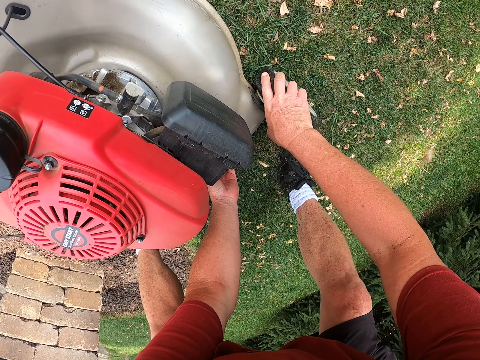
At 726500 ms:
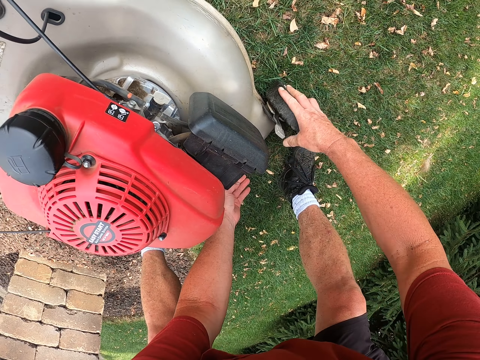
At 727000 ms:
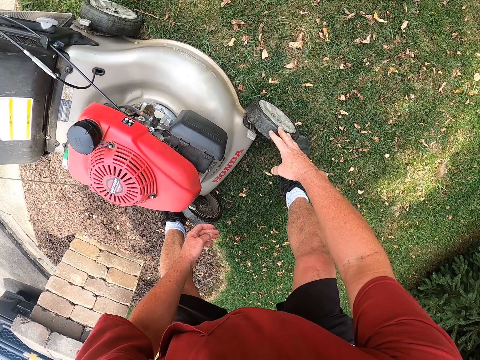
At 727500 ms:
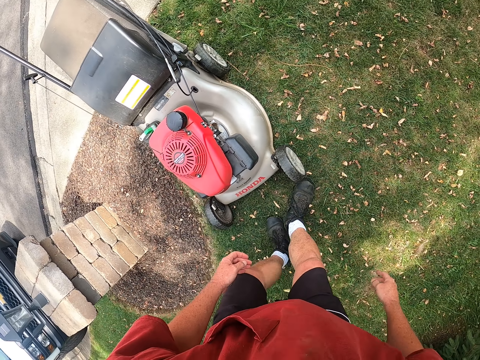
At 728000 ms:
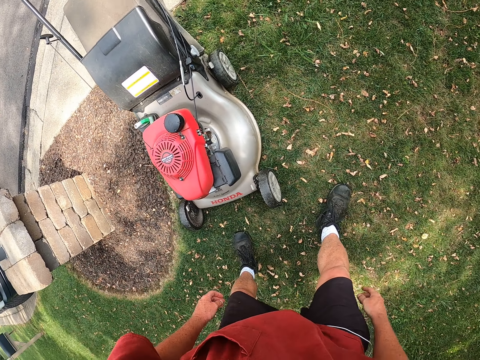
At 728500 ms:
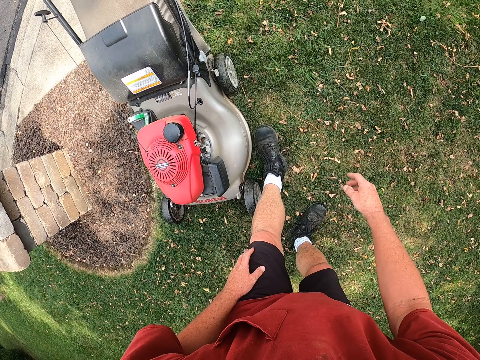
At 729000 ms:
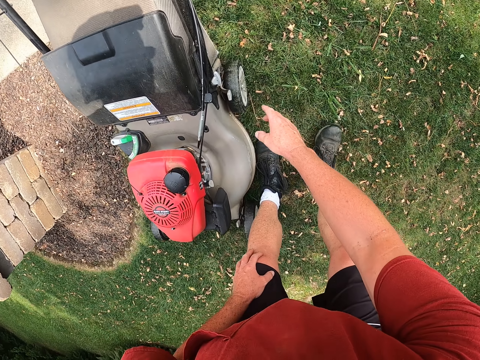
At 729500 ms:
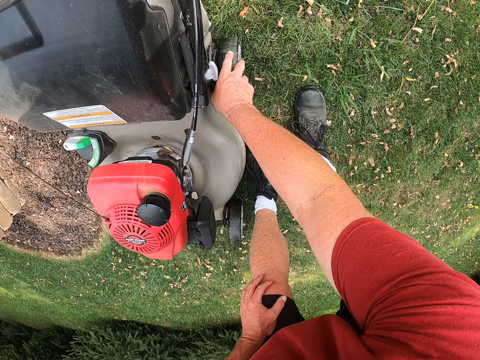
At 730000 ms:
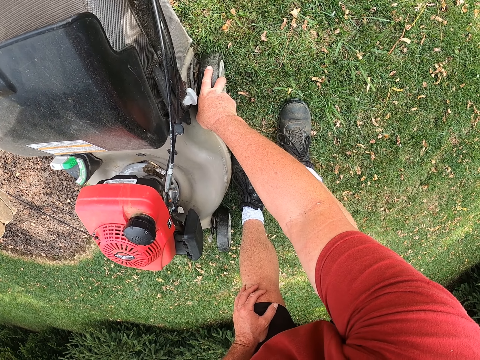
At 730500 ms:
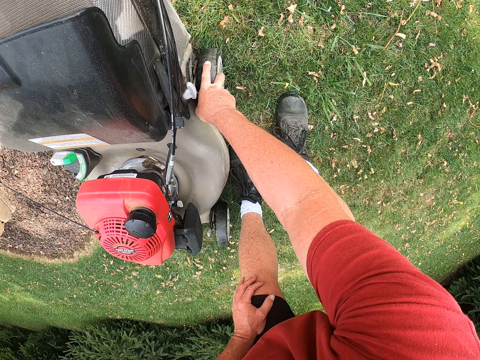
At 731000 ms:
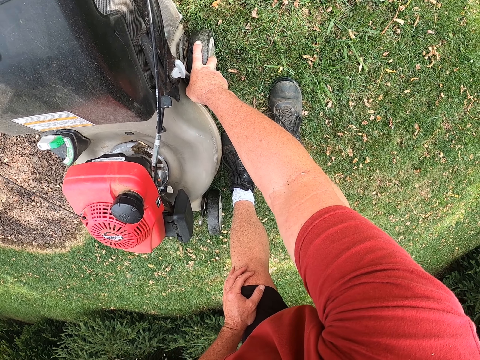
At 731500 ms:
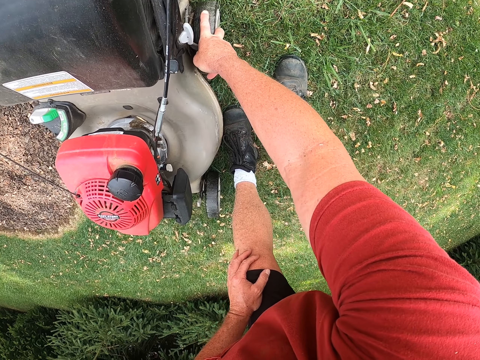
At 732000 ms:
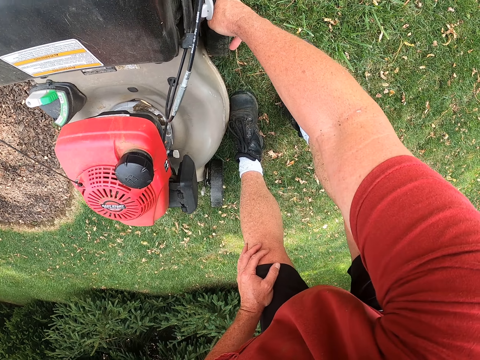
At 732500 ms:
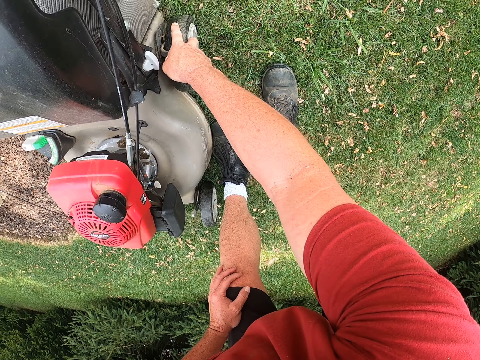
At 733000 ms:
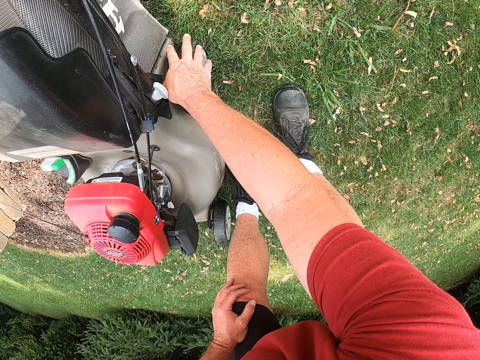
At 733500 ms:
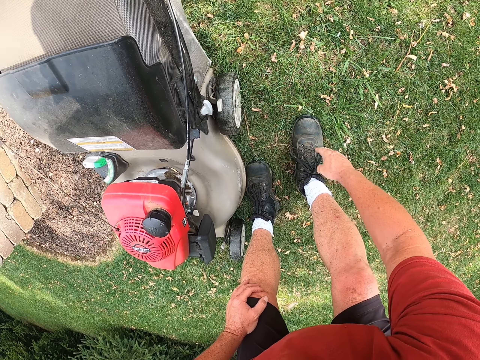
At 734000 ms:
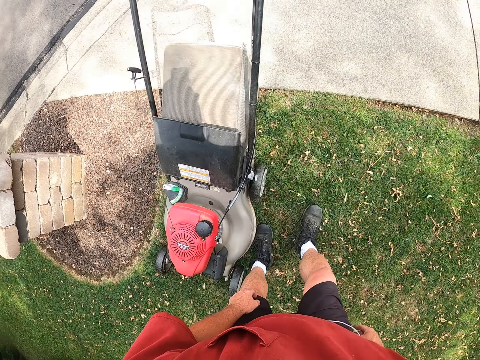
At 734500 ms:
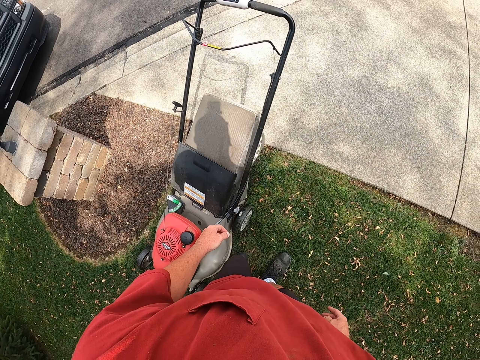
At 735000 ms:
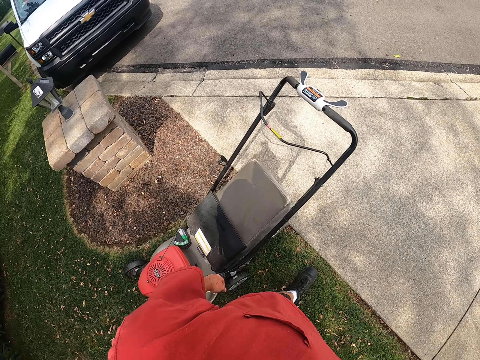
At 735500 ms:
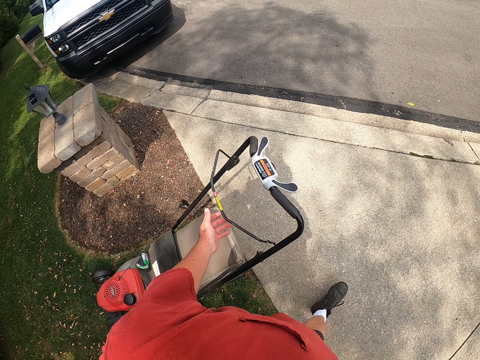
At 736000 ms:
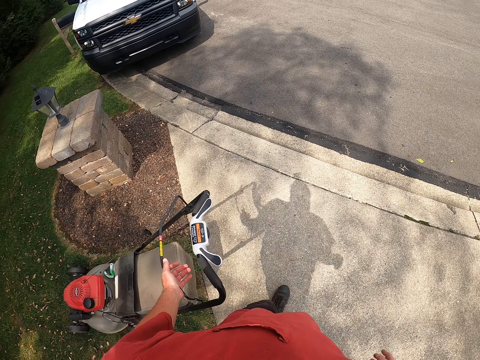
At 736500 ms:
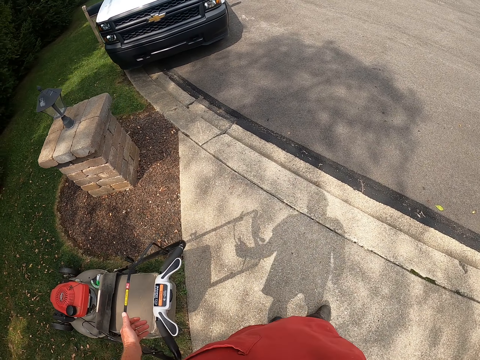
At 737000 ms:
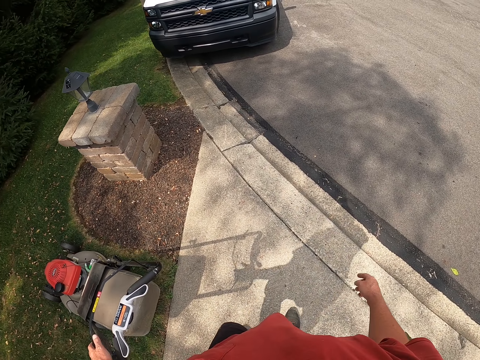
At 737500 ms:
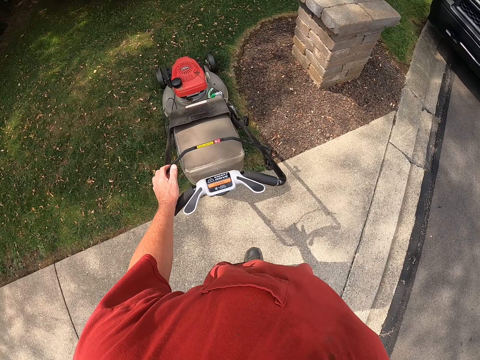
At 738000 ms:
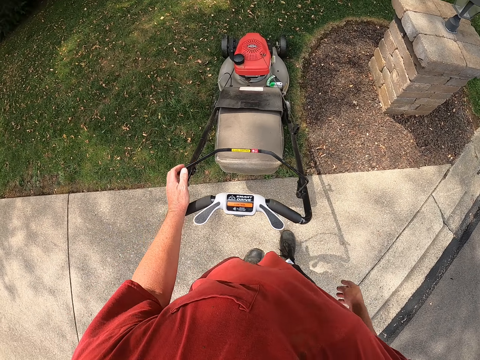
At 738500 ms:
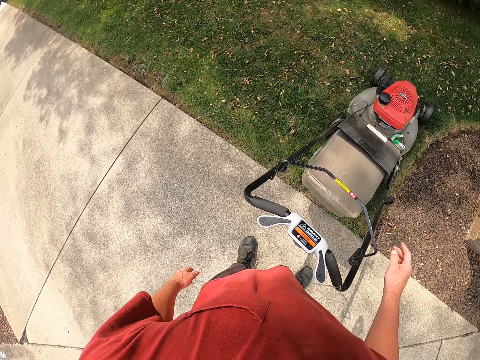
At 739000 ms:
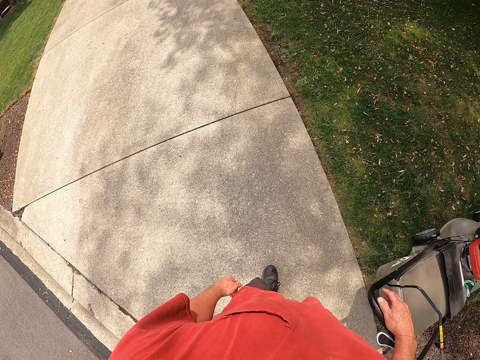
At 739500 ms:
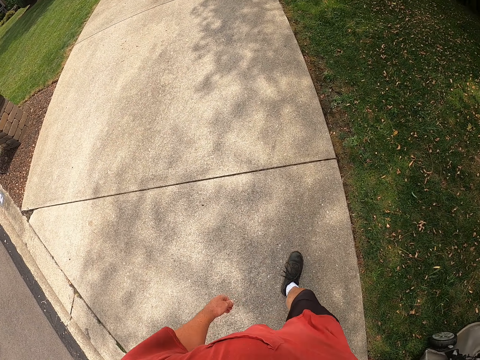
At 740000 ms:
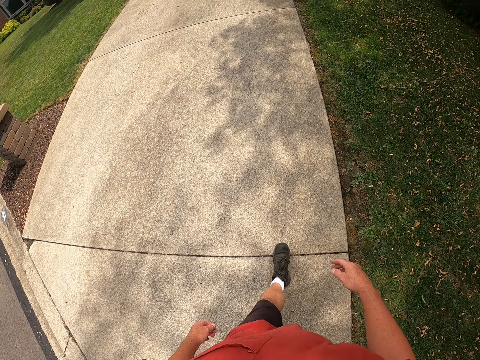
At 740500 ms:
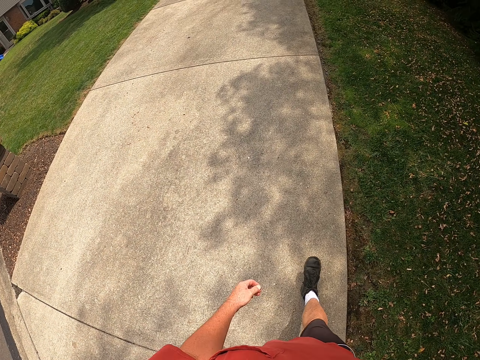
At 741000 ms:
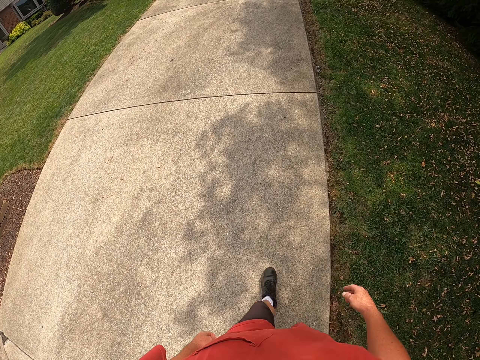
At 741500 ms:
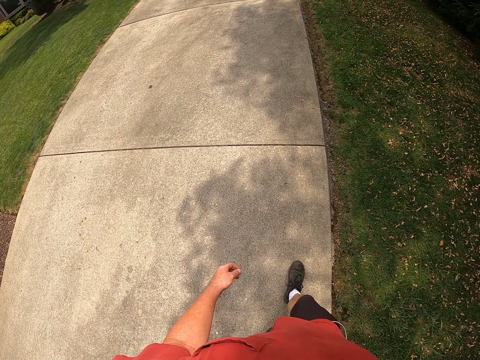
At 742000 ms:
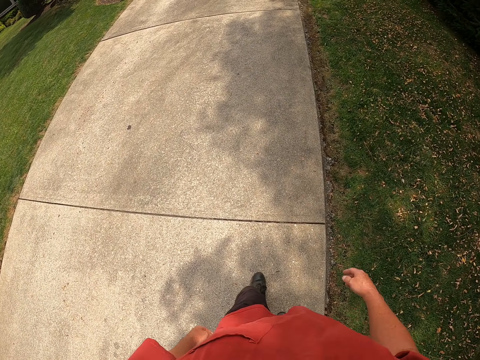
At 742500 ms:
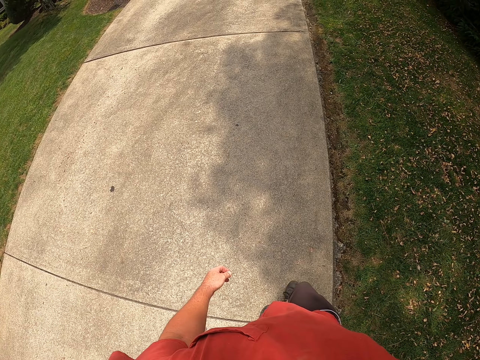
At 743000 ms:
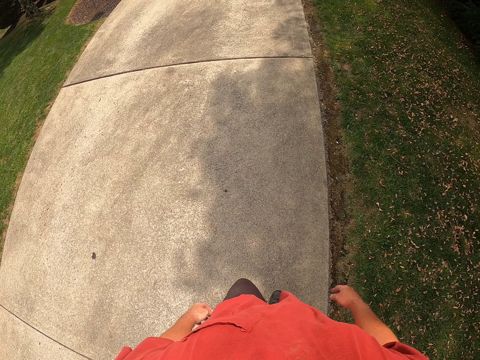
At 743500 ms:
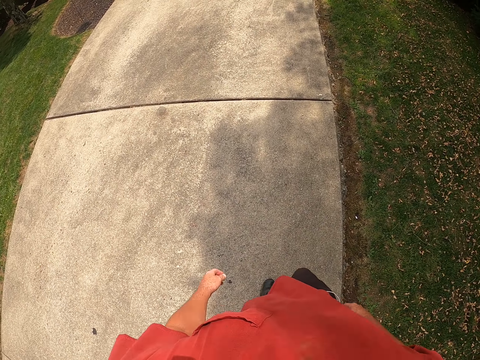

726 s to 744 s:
The camera wearer walks round the lawn mower. They fix the lawn mower. They walk around.

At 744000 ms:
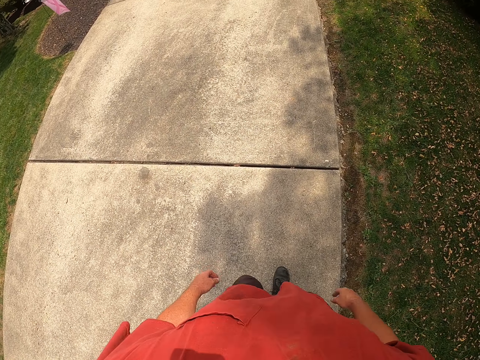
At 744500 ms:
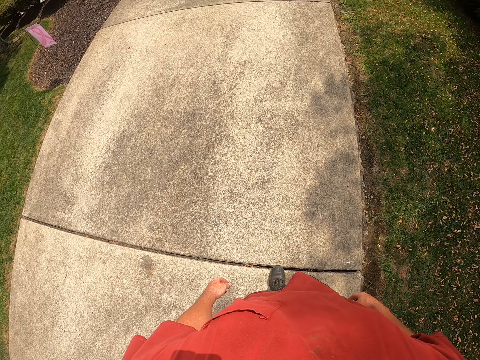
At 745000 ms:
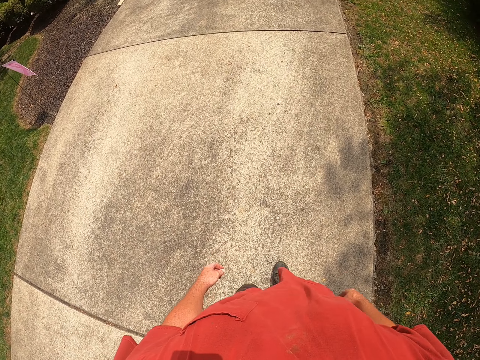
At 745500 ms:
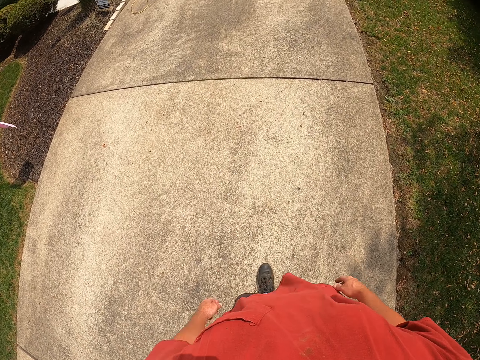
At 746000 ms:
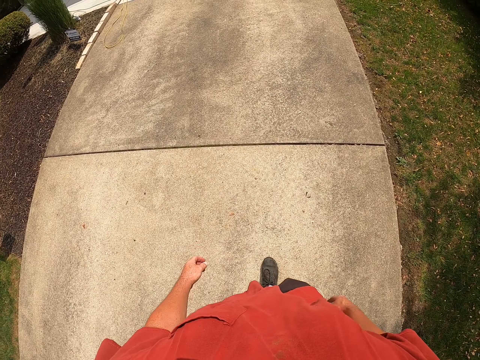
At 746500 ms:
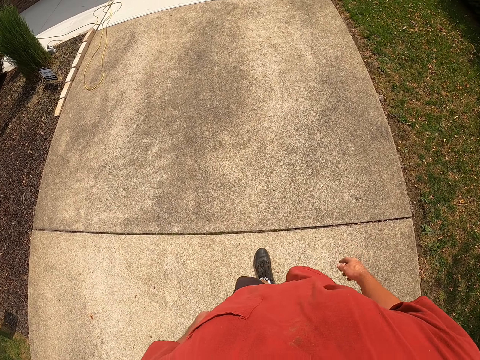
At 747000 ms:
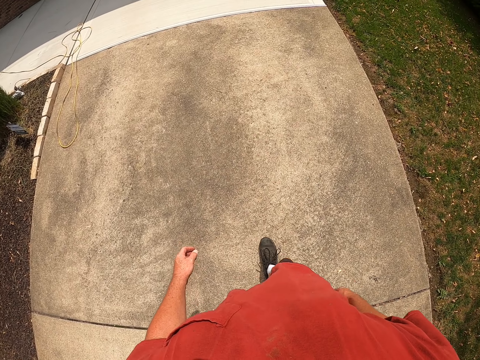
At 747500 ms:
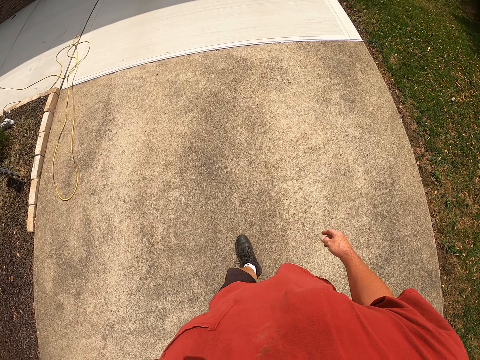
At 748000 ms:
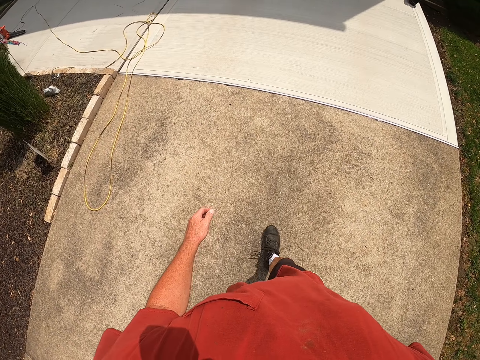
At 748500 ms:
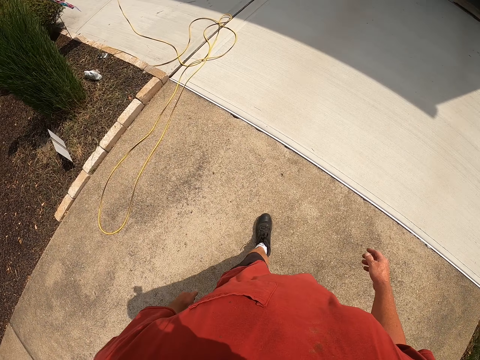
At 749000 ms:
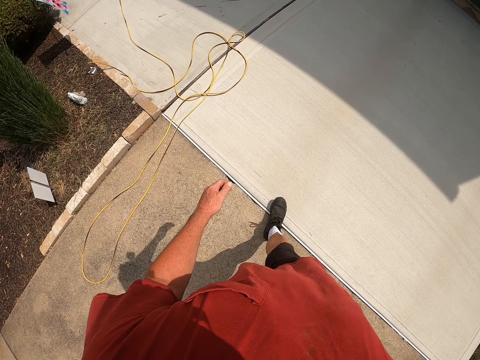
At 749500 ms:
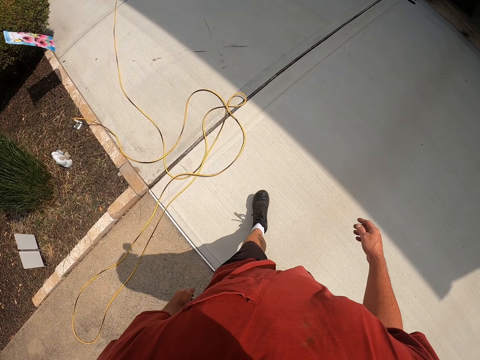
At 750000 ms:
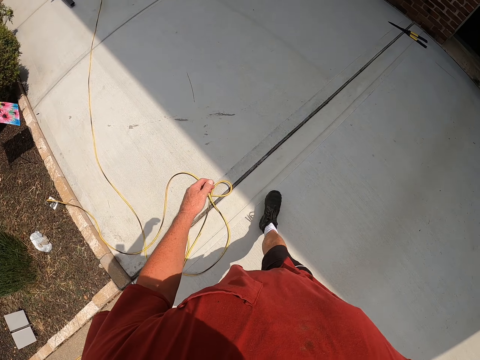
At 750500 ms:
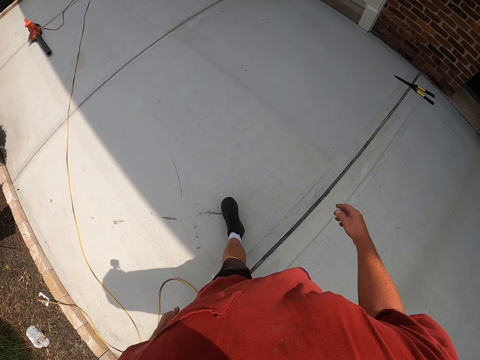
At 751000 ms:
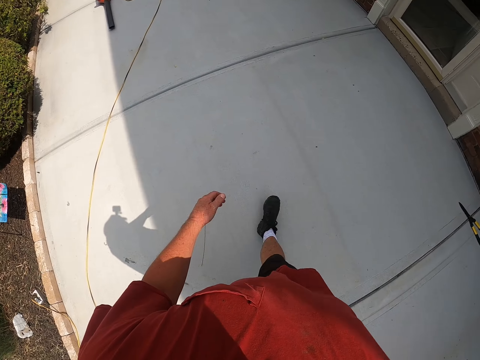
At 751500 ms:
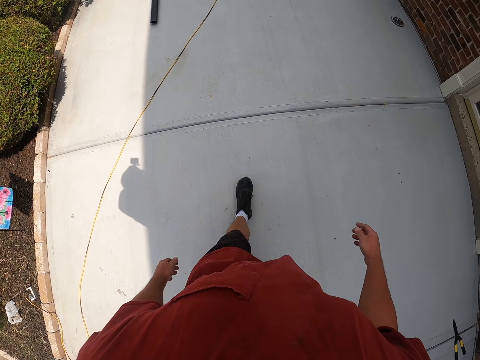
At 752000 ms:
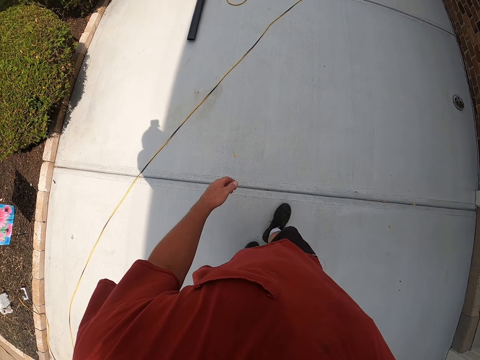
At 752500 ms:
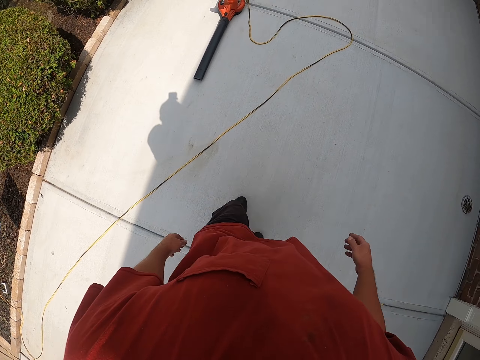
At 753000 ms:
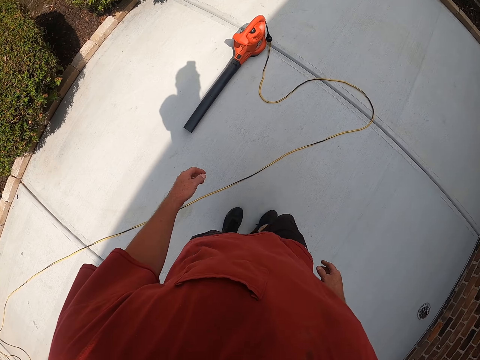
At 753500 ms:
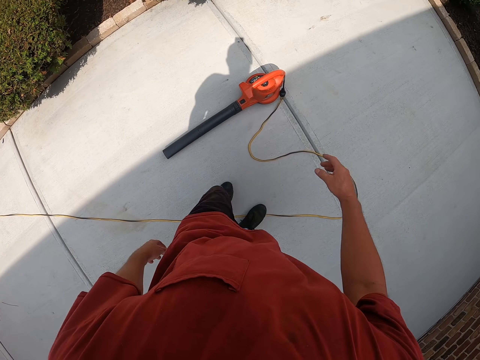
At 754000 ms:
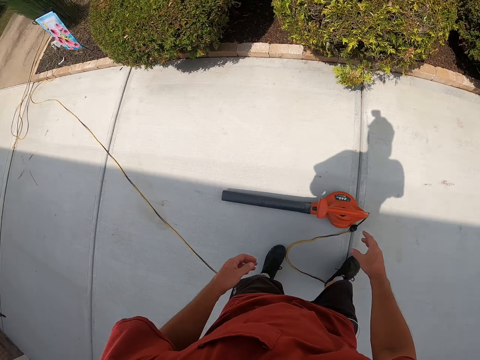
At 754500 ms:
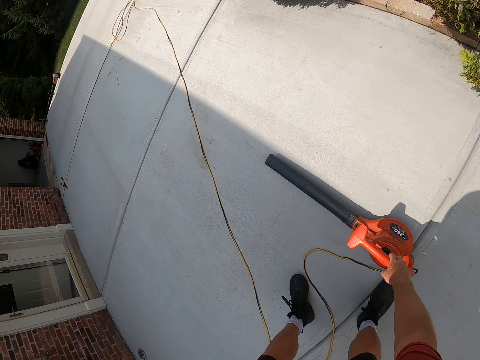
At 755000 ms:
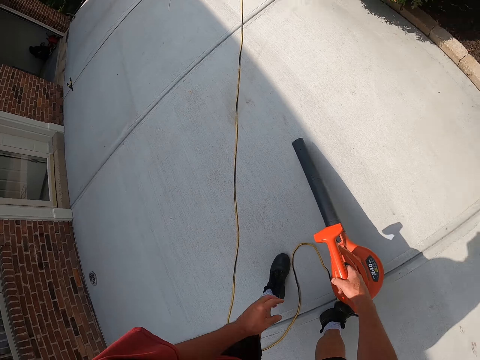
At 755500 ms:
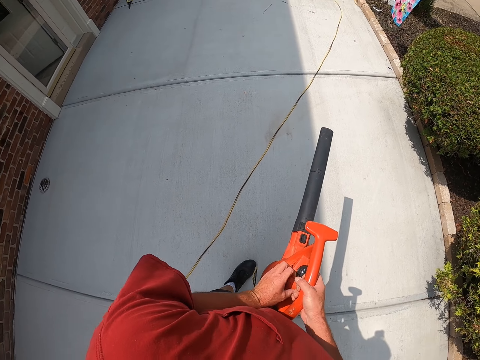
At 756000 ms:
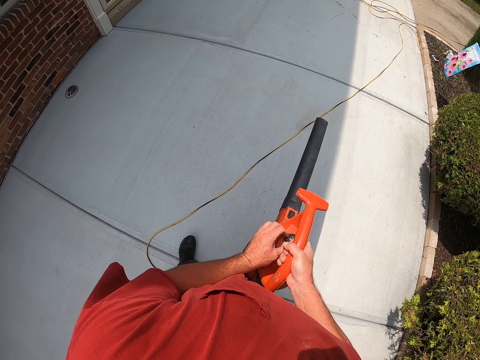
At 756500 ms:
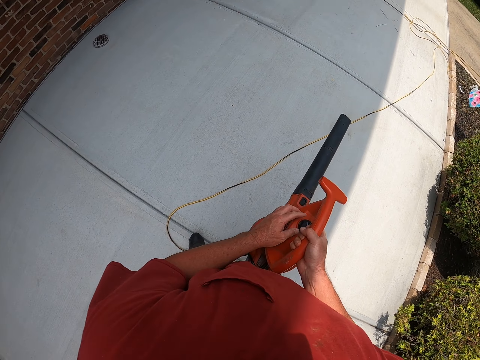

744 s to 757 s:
The camera wearer picks up the street vacuum cleaner. They switch on the street vacuum cleaner.
